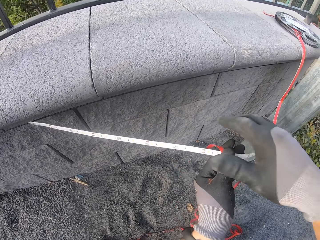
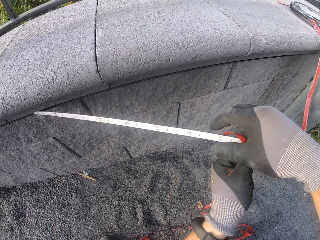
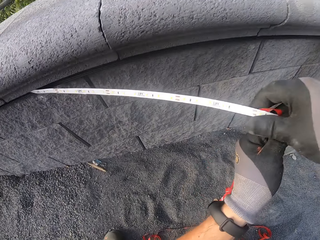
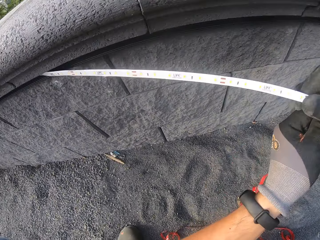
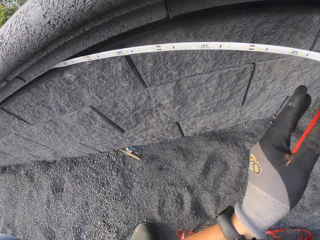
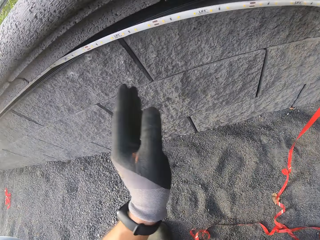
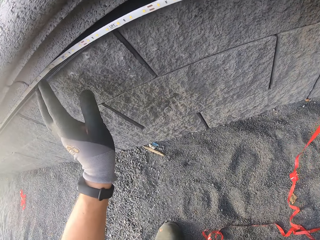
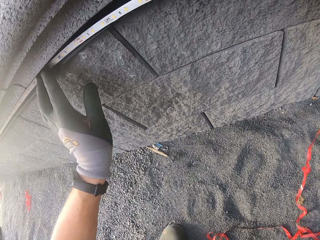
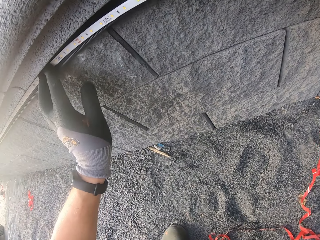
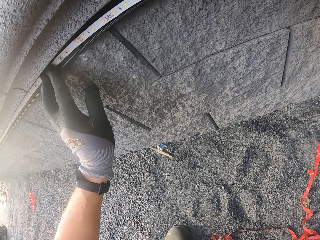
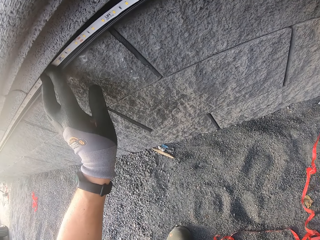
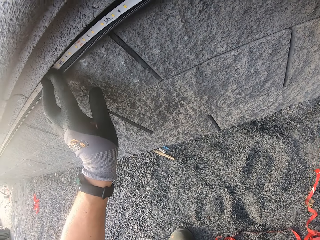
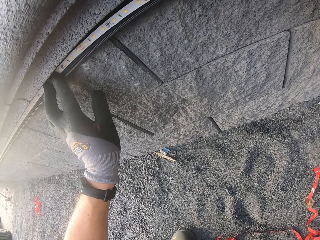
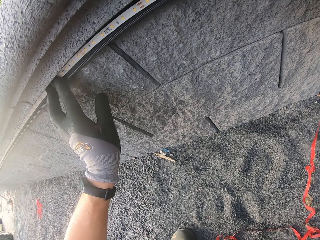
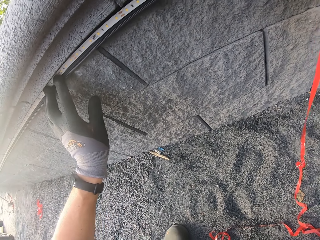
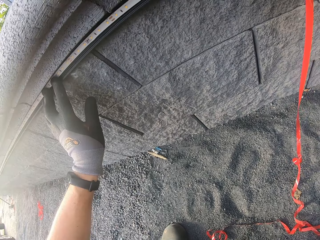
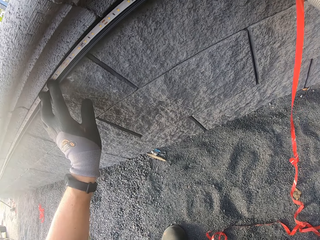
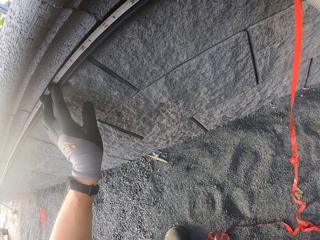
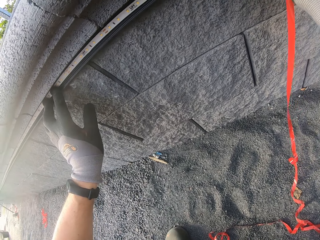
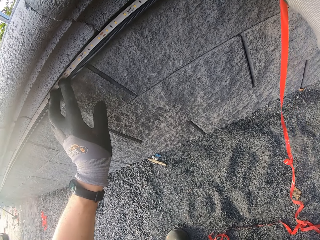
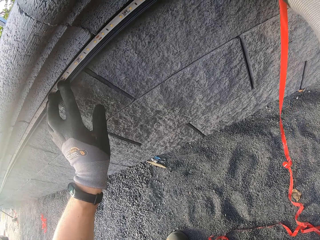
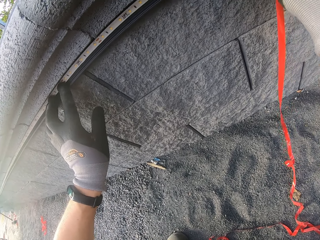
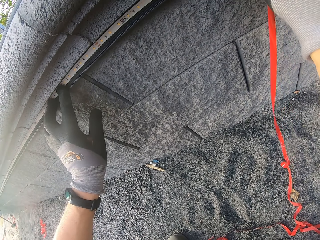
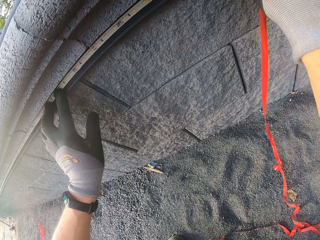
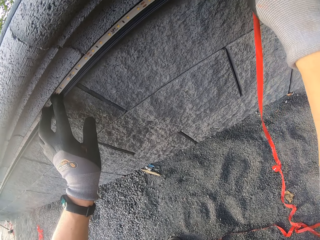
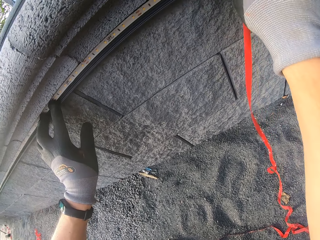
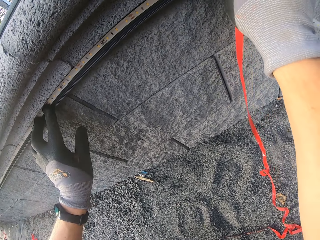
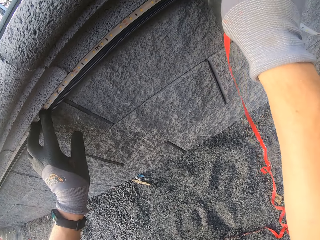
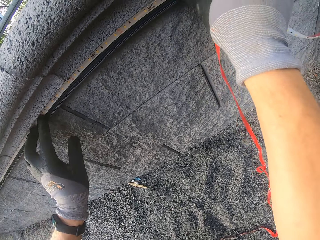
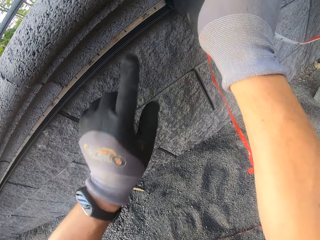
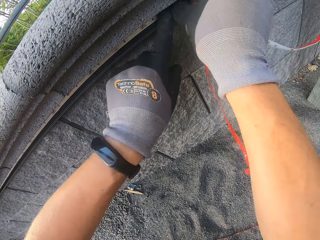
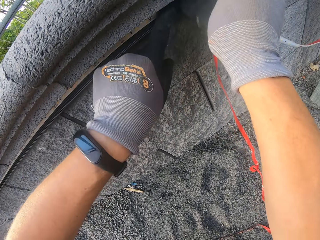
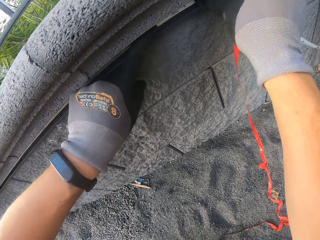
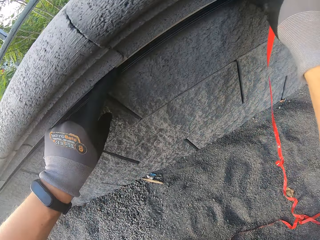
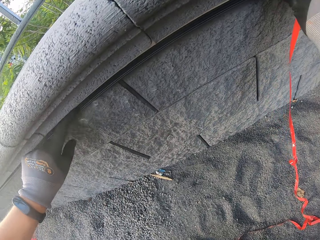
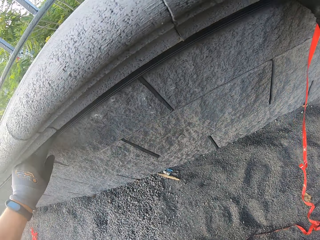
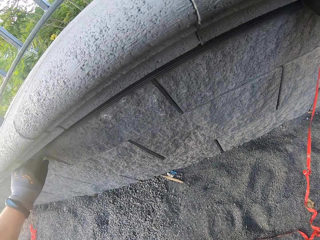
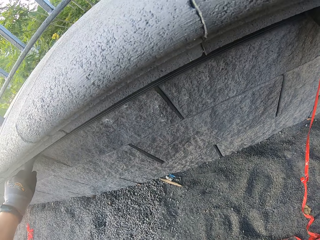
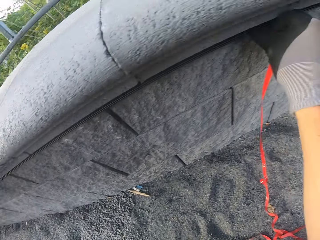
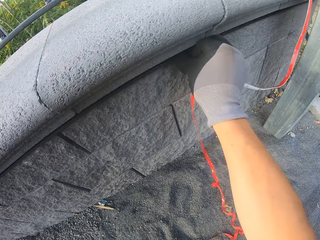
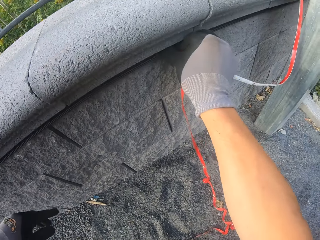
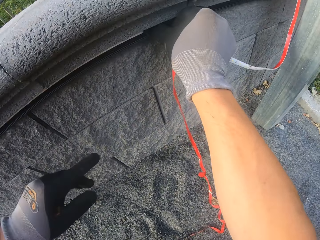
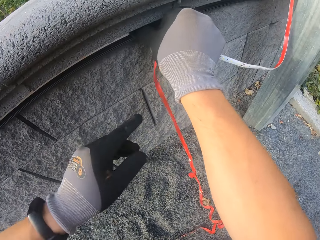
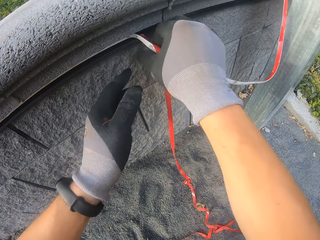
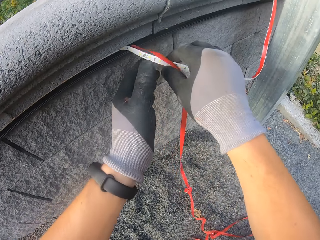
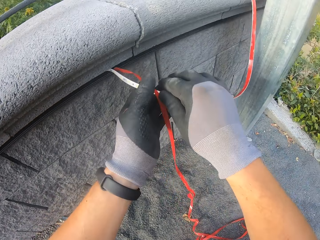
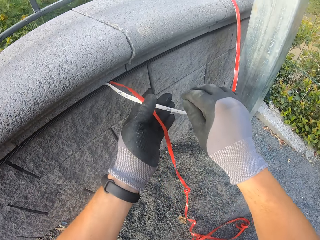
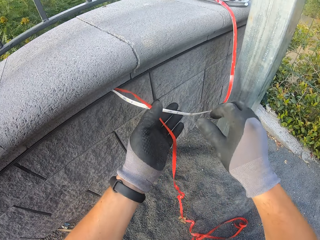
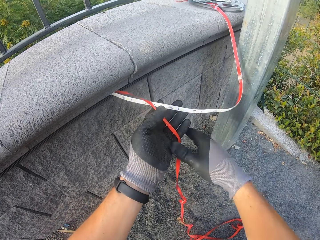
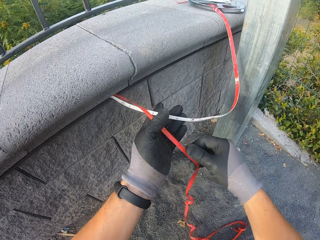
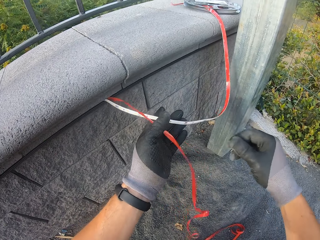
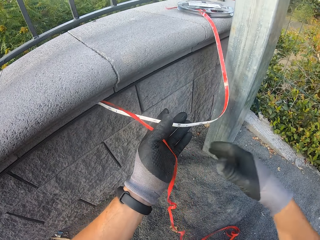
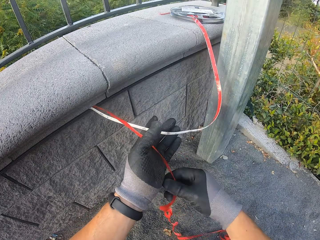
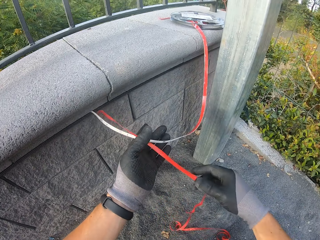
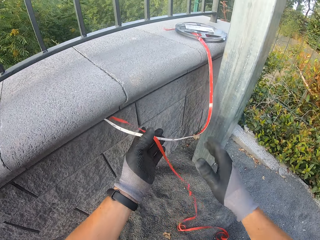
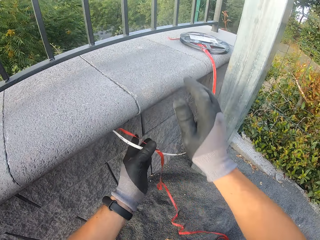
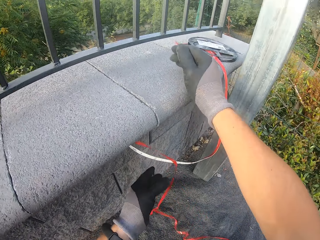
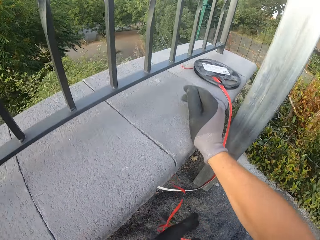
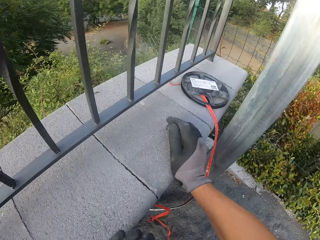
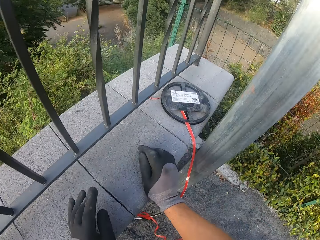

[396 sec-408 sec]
The camera wearer attaches something to the wall.

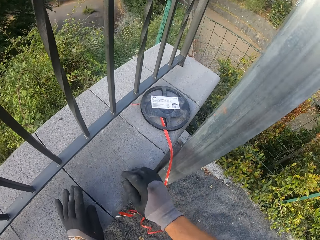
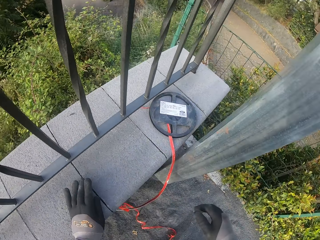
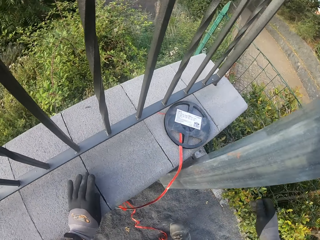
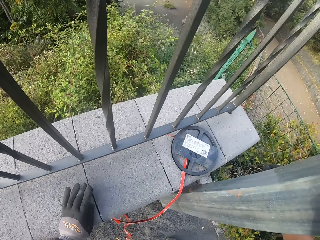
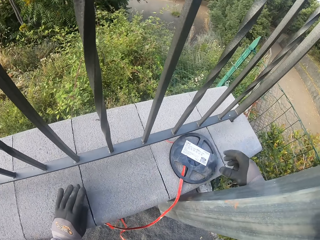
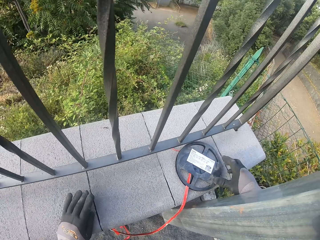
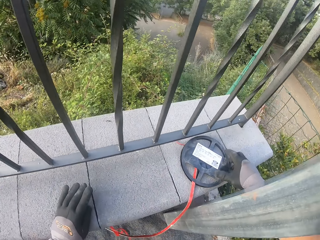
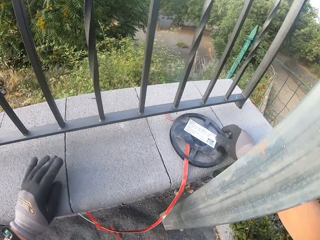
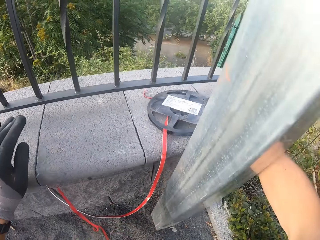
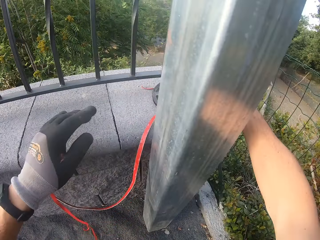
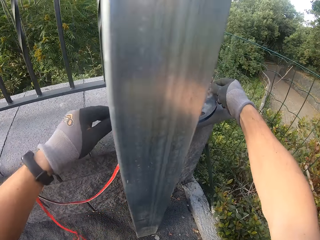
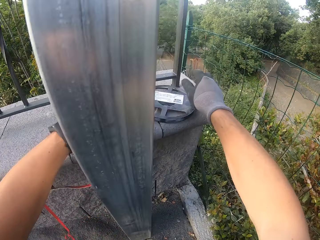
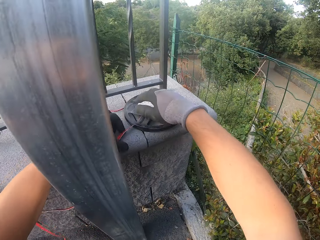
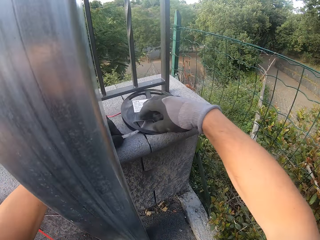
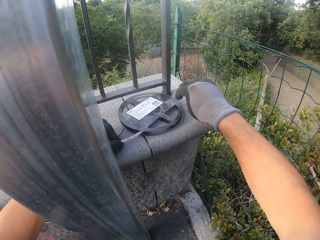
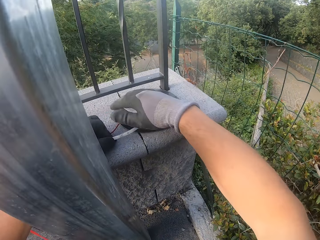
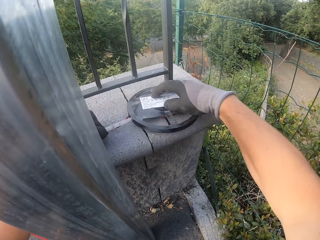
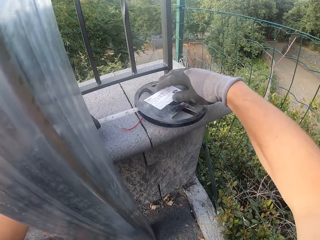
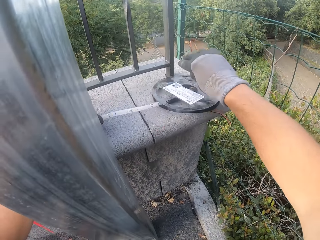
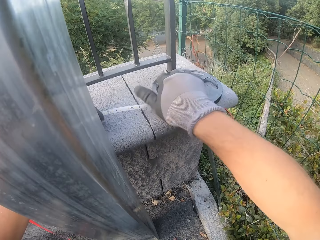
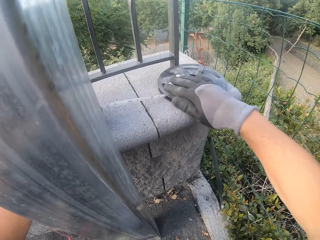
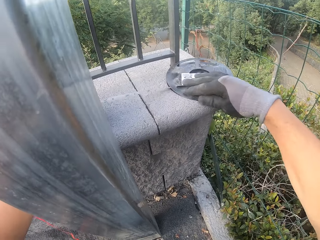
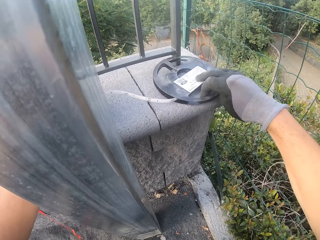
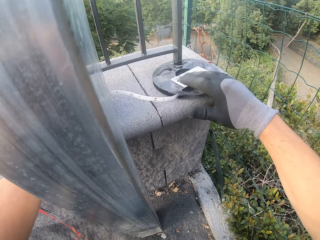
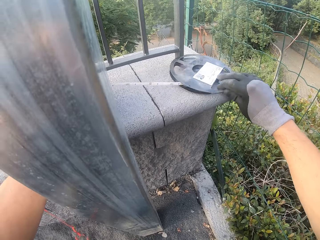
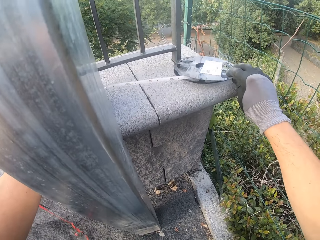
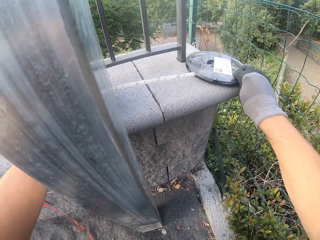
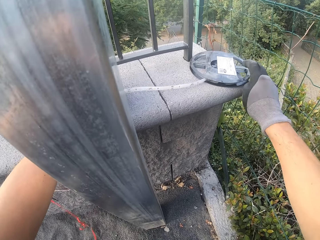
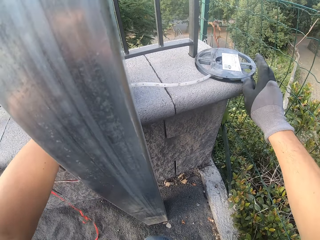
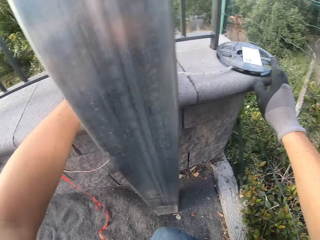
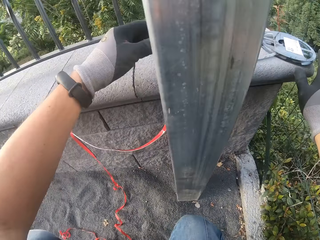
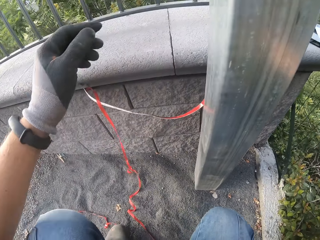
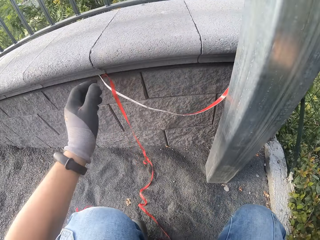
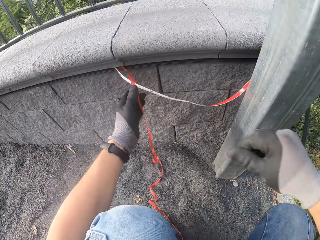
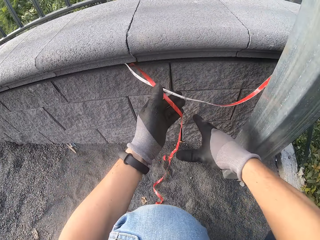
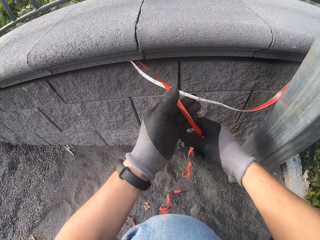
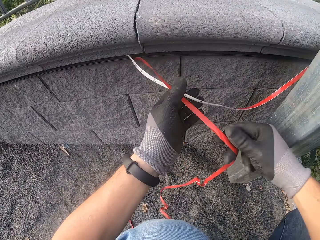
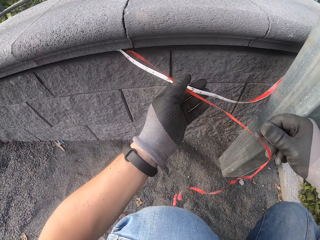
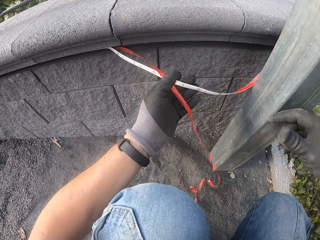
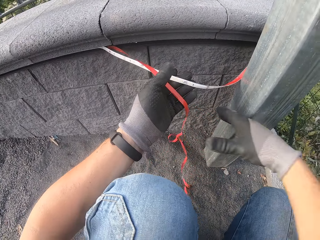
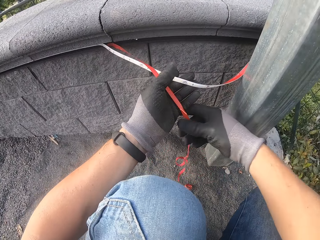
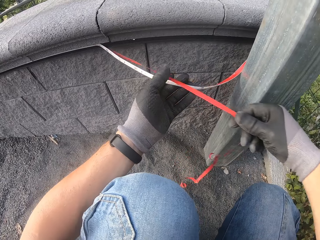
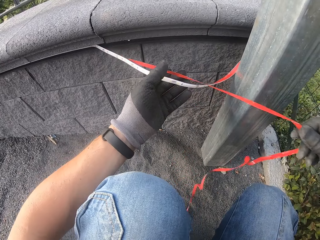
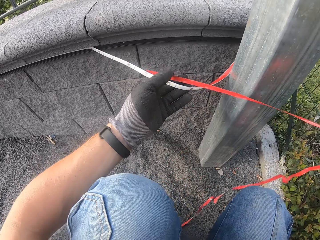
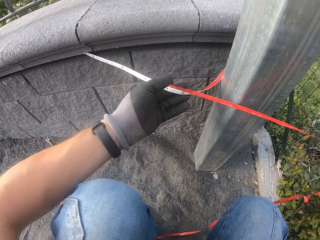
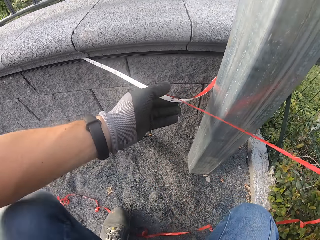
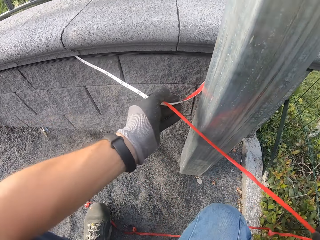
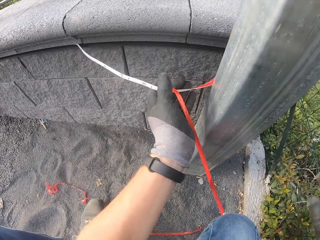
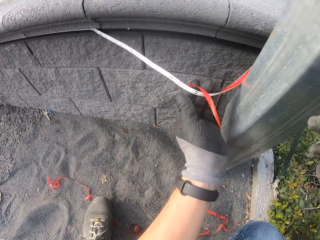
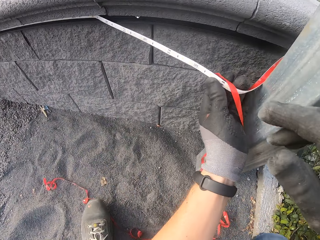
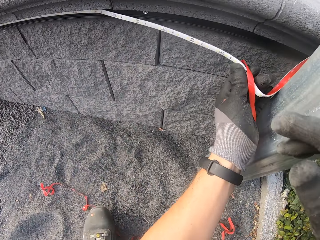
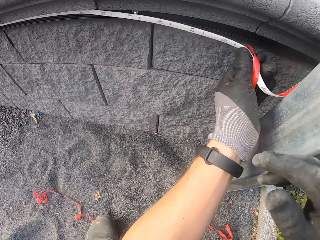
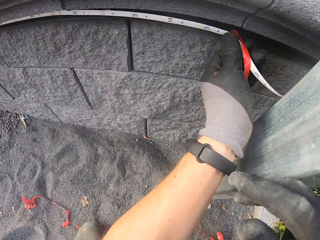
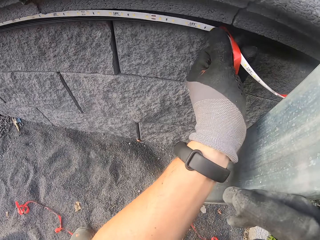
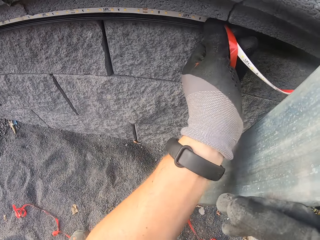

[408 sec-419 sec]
The camera wearer rolls something. They stretch the LED from its holder. They remove the band. They stick the LED at the wall.
